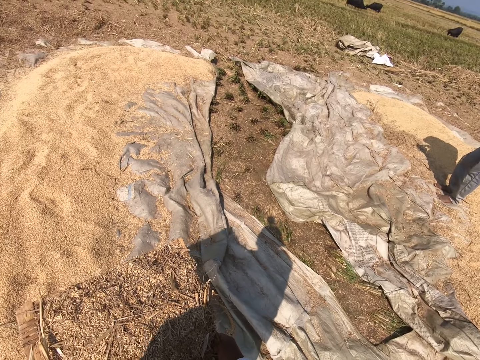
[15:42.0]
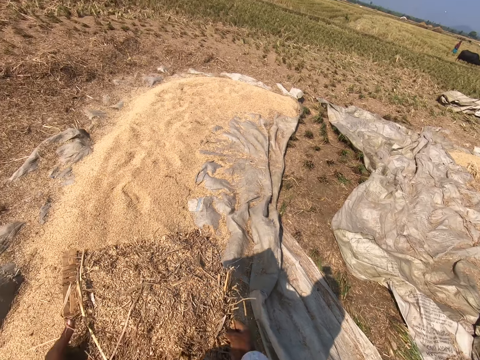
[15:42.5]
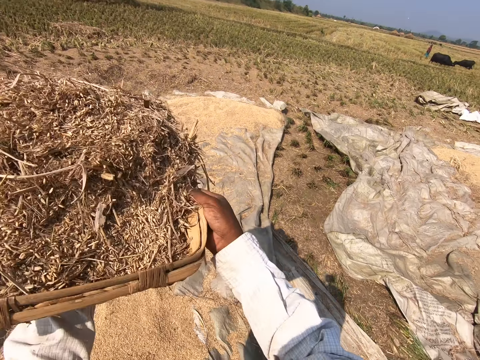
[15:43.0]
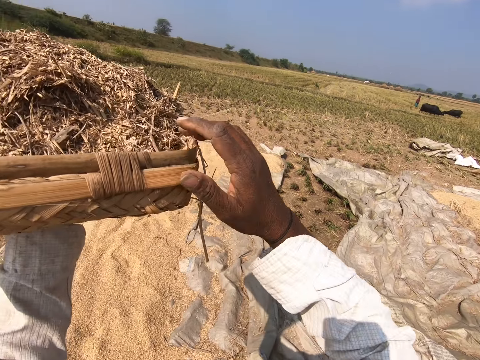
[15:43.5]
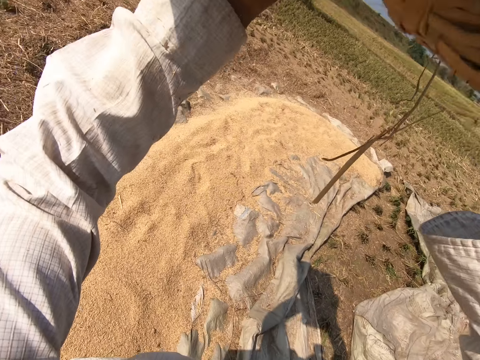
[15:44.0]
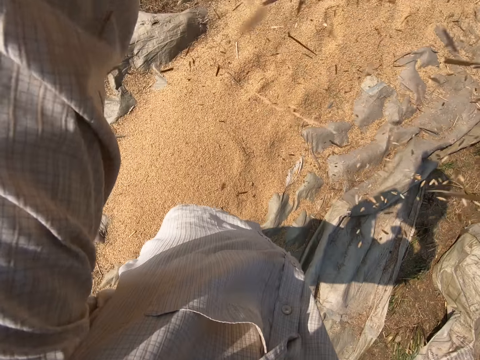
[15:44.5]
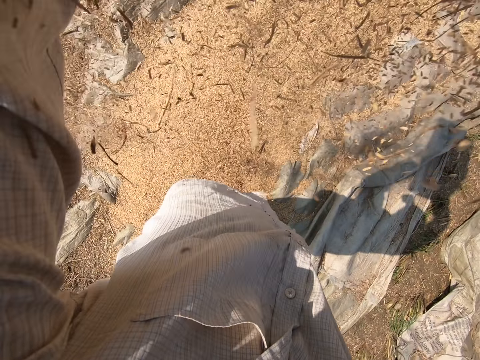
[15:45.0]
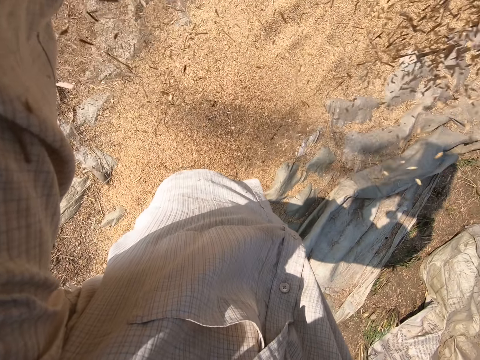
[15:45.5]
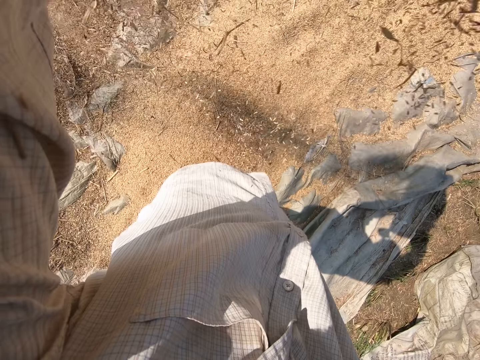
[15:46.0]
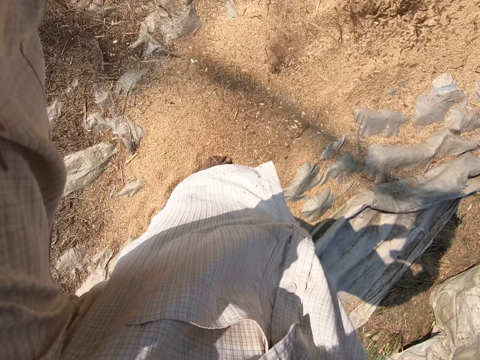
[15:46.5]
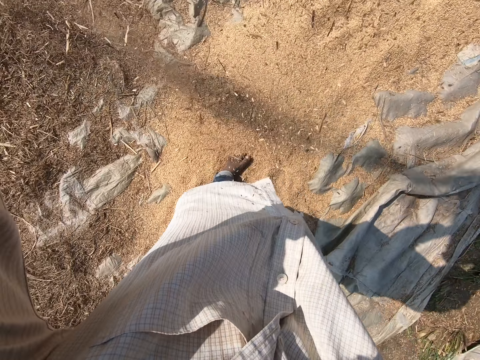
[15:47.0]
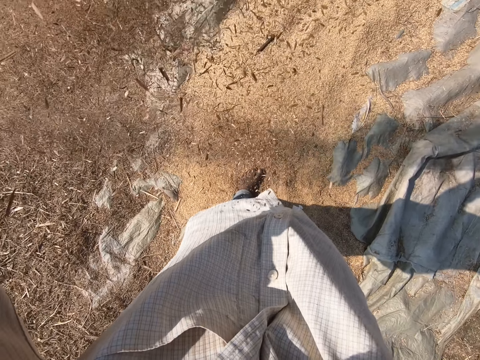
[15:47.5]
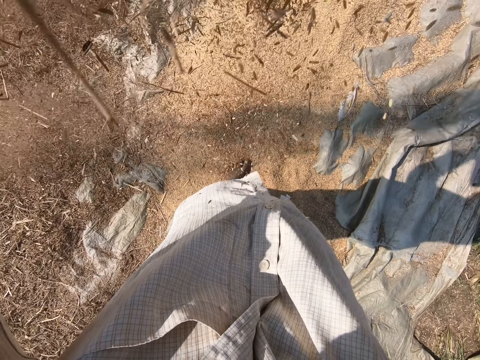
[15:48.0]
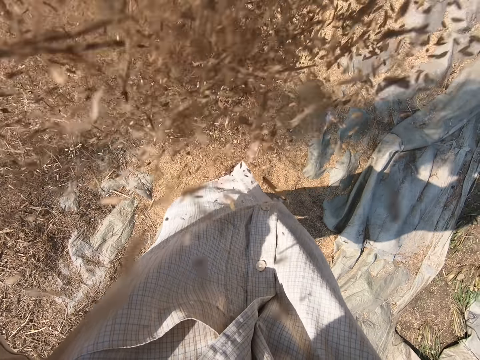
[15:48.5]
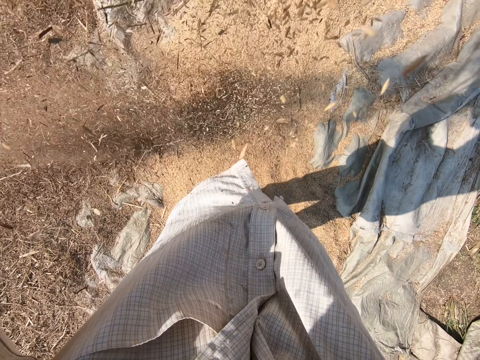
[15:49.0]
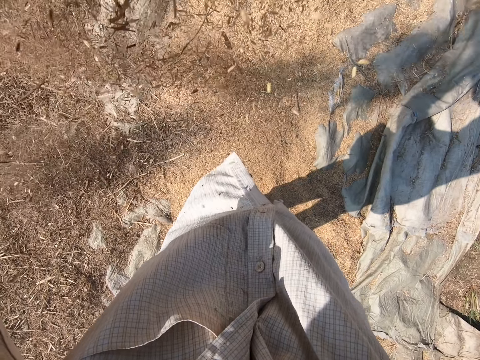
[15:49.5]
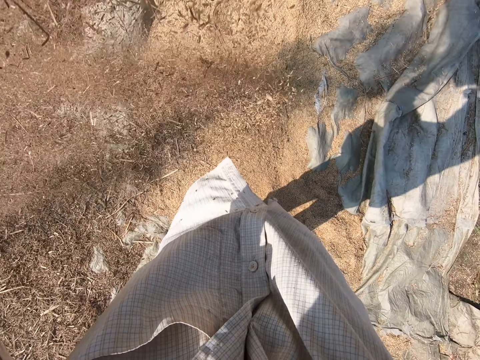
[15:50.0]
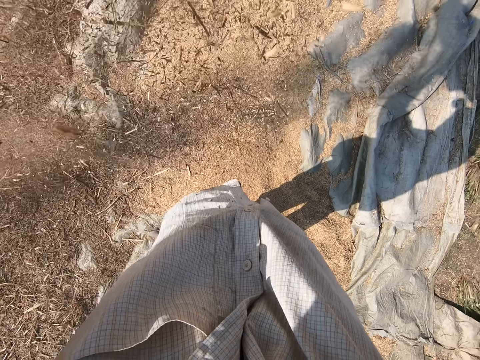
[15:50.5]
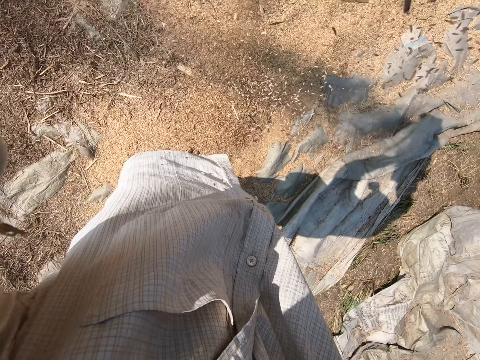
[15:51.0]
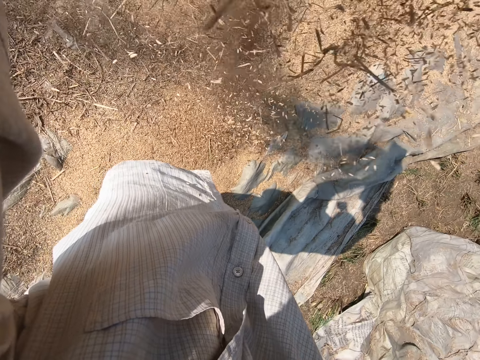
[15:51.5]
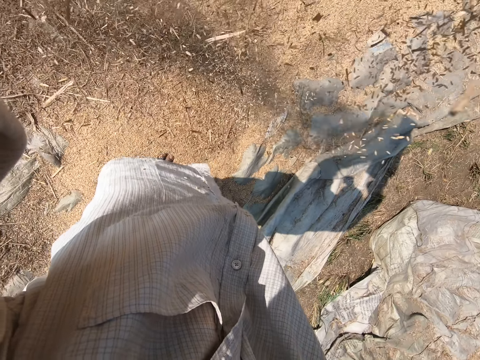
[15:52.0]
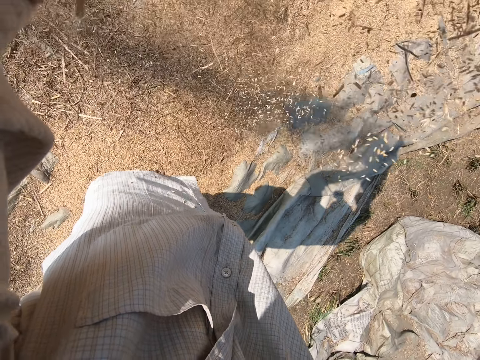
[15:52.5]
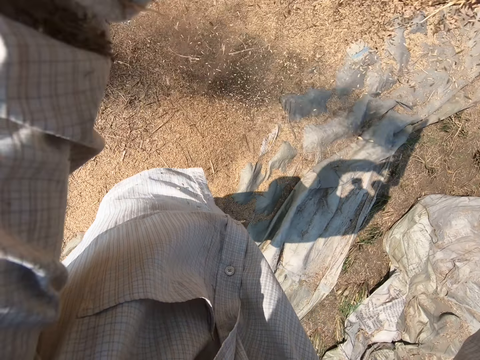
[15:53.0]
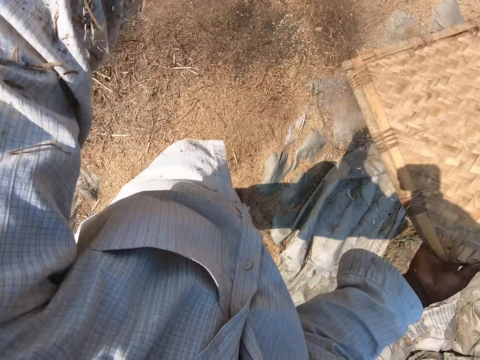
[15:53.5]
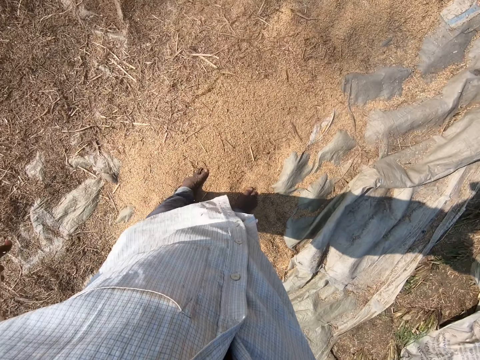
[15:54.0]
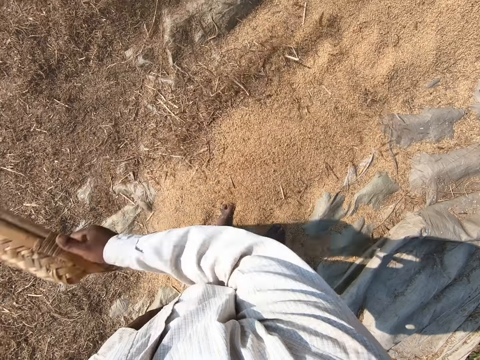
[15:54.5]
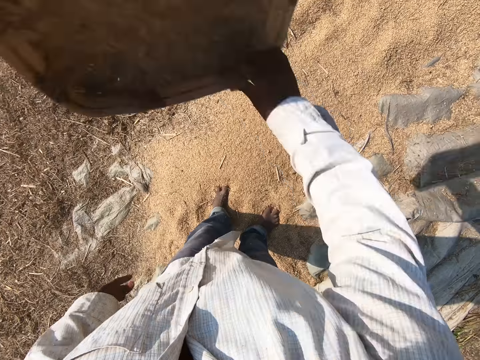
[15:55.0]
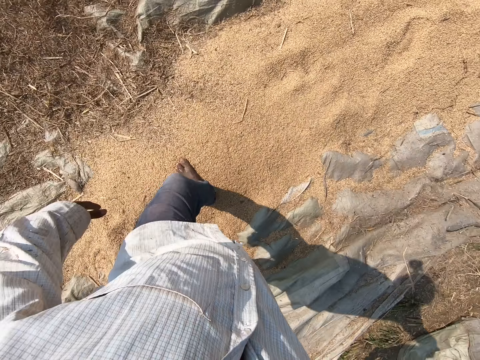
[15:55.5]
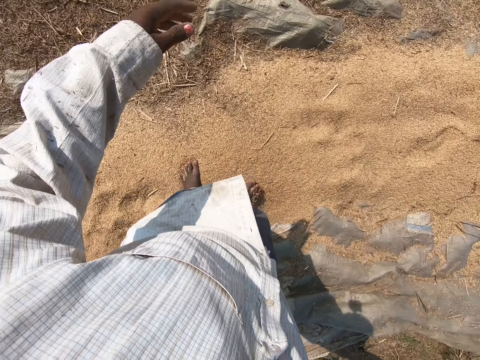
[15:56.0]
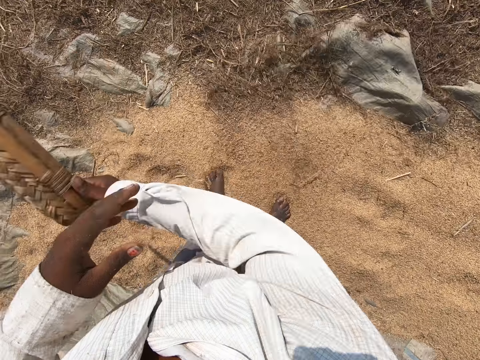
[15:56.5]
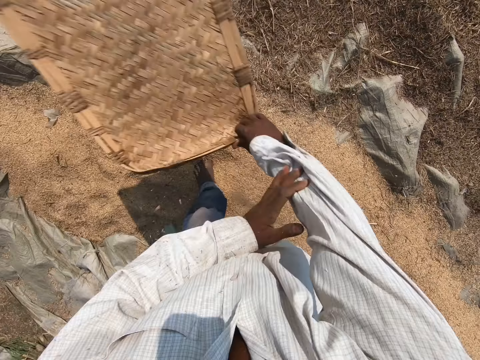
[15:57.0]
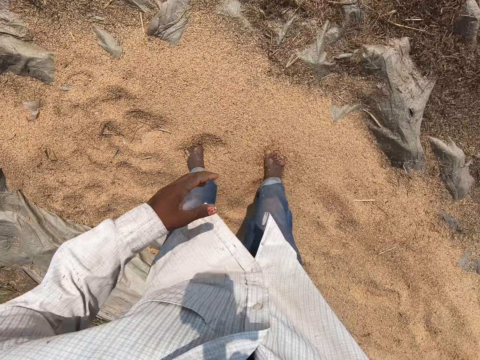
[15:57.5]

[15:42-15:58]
The camera wearer looks around. They raise the winnowing basket. They pour the dry grass in the air. They talk. They lower the winnowing basket. They blow air in the grains with the winnowing basket. They wave the basket in the air. They step forward. They blow air in the grains with the winnowing basket.

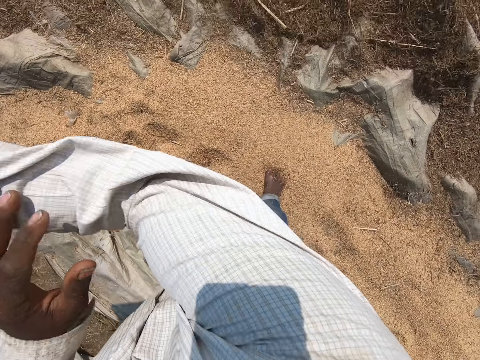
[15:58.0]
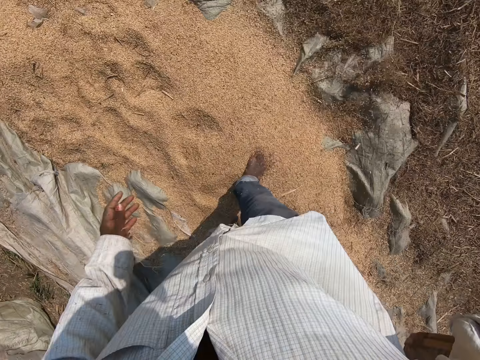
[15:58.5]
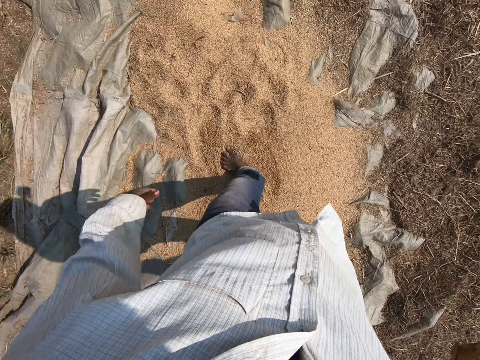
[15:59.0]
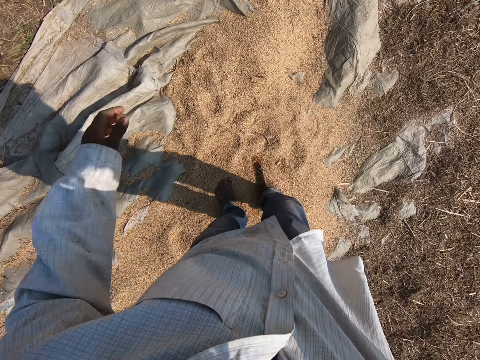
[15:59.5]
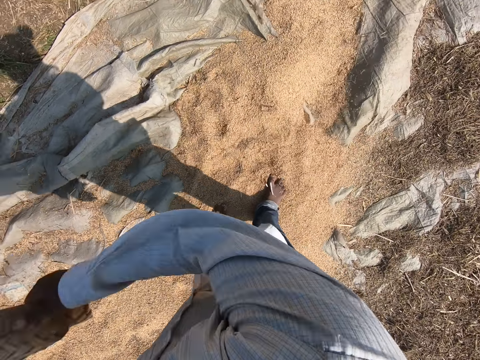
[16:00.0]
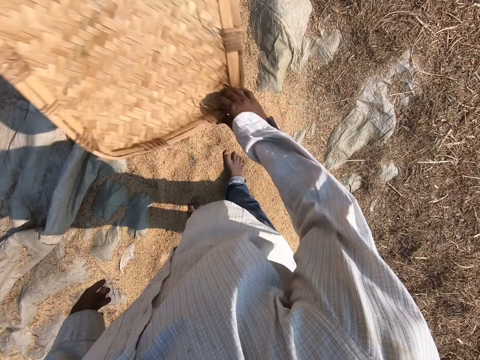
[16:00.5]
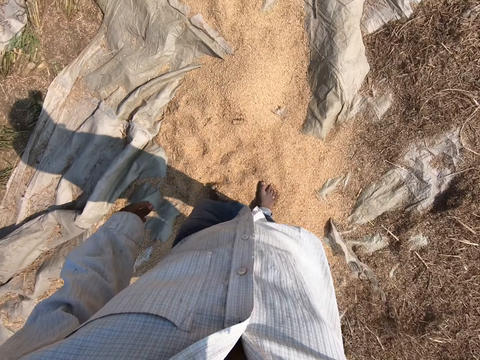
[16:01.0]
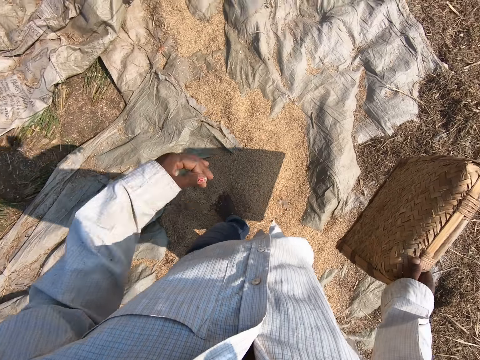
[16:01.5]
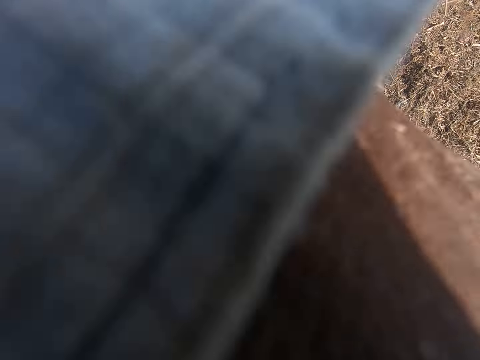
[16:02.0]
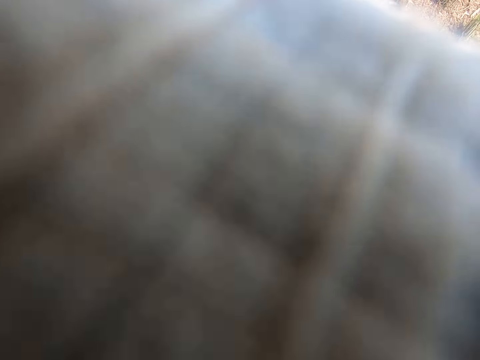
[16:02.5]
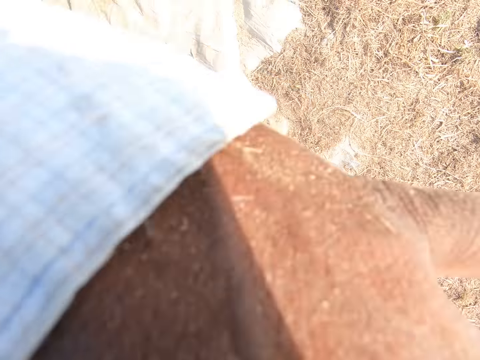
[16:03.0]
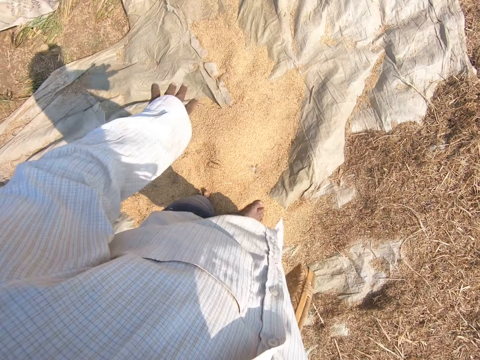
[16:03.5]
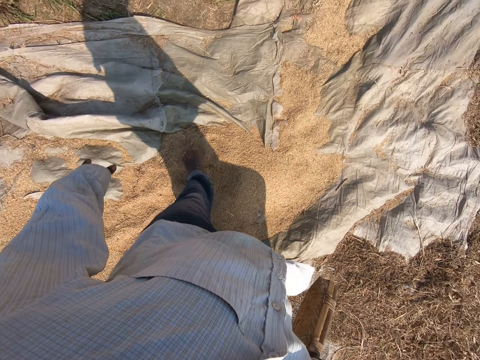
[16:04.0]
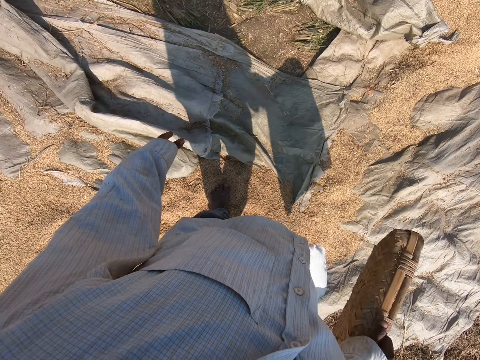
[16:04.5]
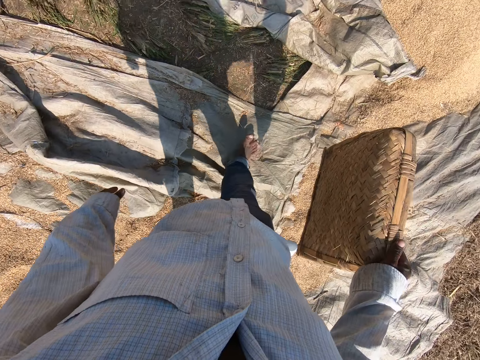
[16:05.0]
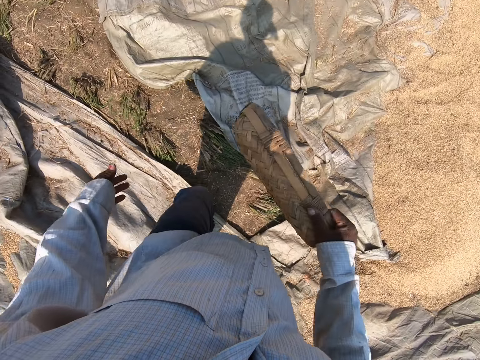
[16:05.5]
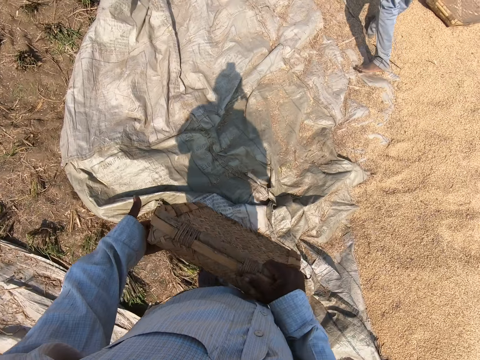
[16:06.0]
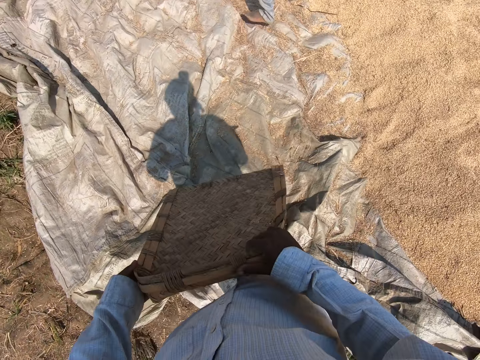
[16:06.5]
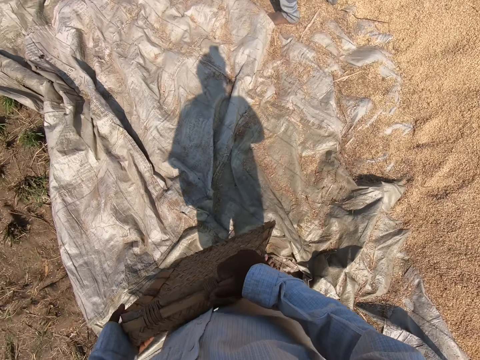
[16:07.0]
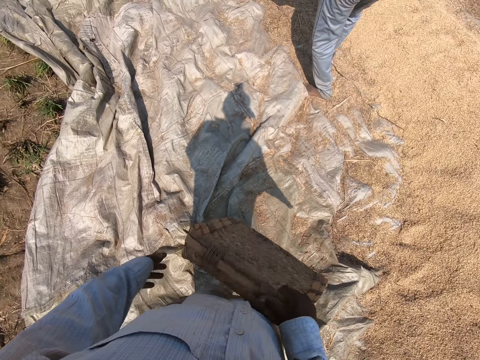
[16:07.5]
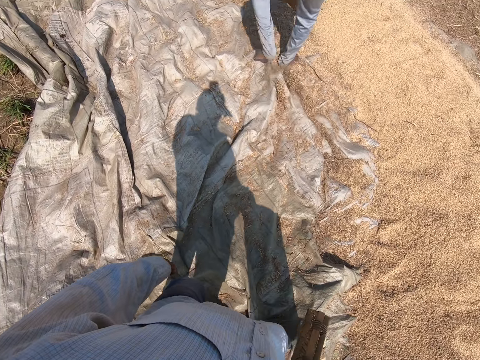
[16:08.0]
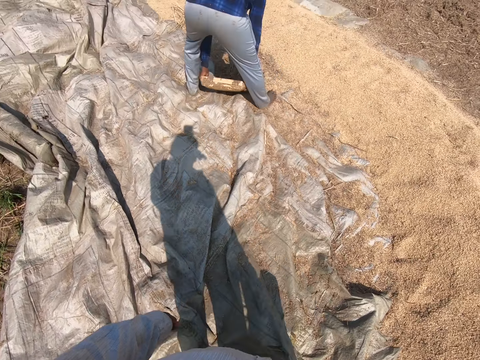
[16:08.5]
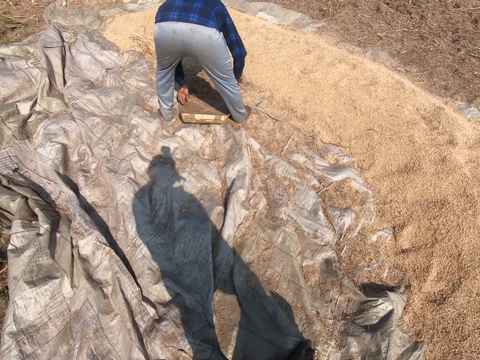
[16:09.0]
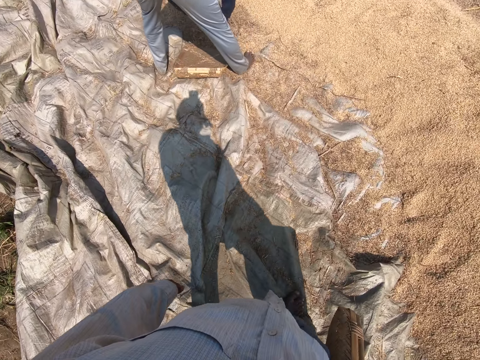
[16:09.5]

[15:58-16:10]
The camera wearer moves forward. He blows air in the grains with the winnowing basket. He moves forward. He raises his left hand and covers his face with his hand. He touches his face. He lowers his hand. He walks on the grain sack. He holds the winnowing basket with both hands. A person walks on the grains. The camera wearer walks on the grain sack. The person bends down. The camera wearer talks. The person places the winnowing basket on the sack. The camera wearer walks on the grain sack. The person puts the dry grass on the winnowing basket.
